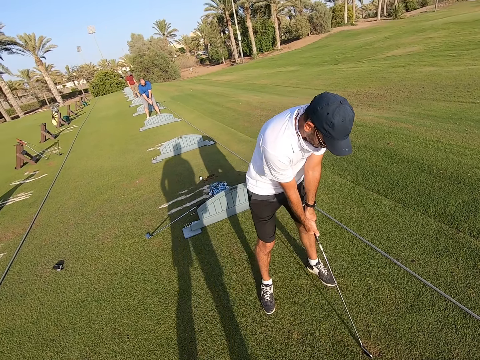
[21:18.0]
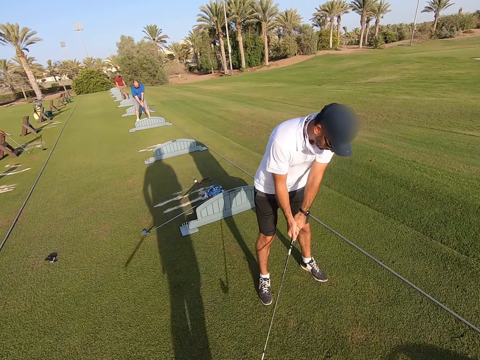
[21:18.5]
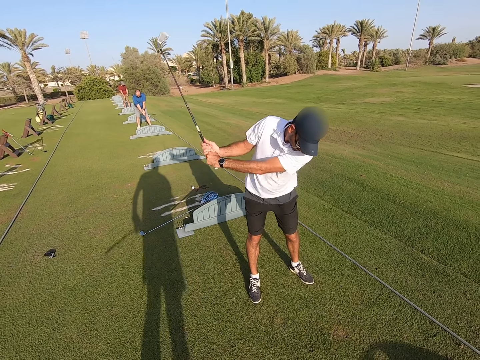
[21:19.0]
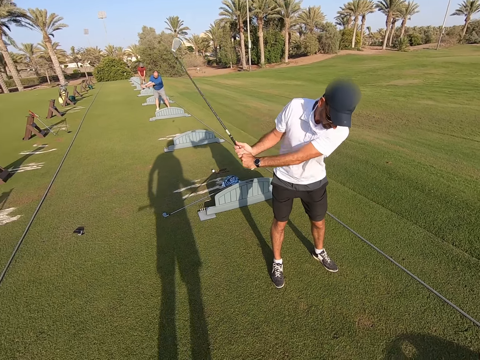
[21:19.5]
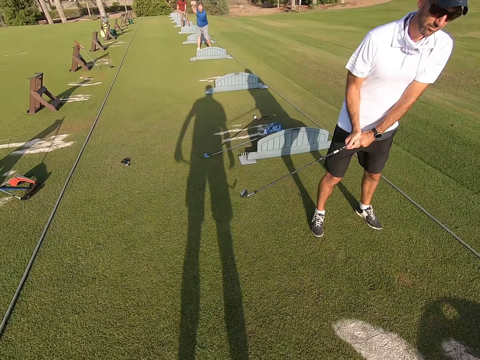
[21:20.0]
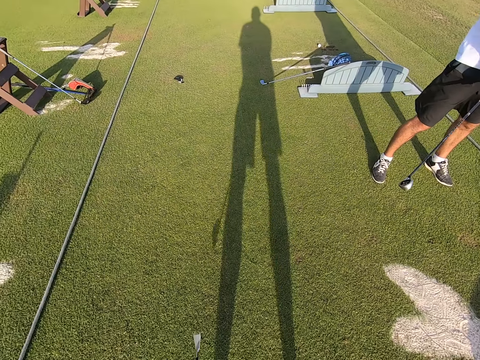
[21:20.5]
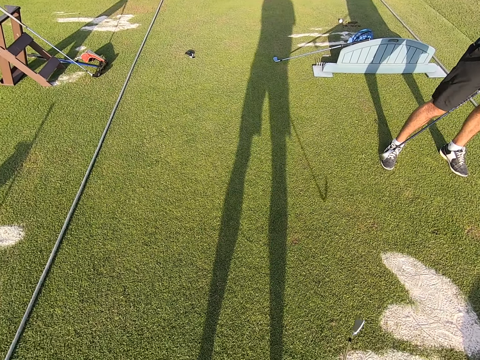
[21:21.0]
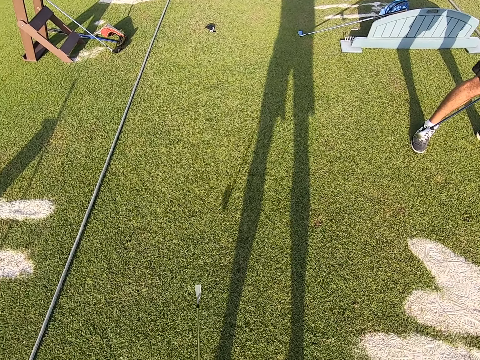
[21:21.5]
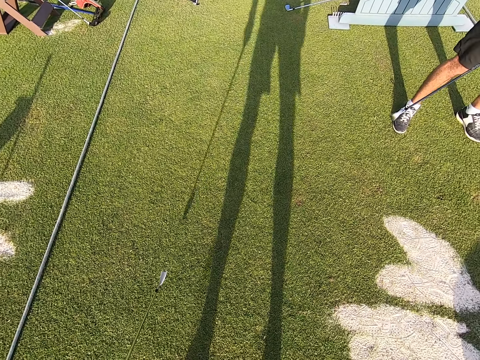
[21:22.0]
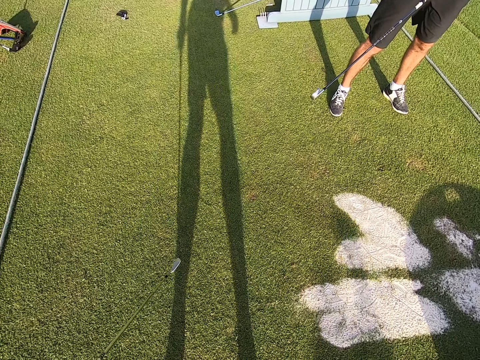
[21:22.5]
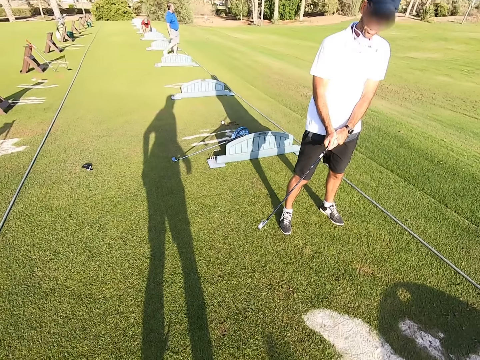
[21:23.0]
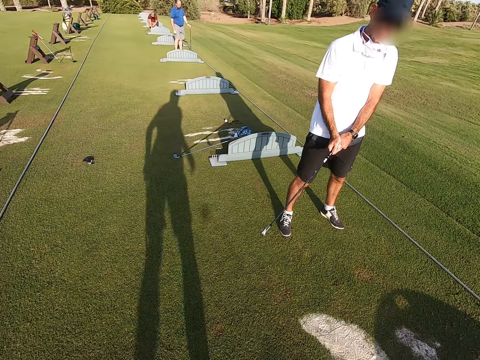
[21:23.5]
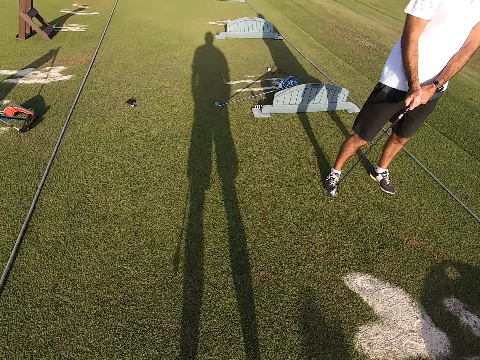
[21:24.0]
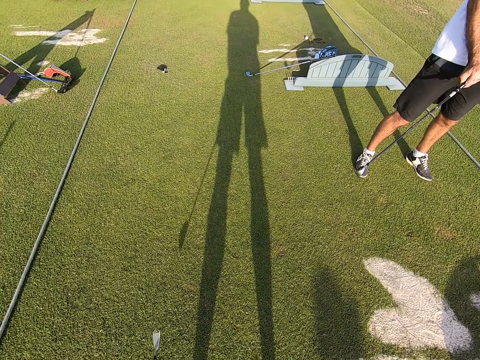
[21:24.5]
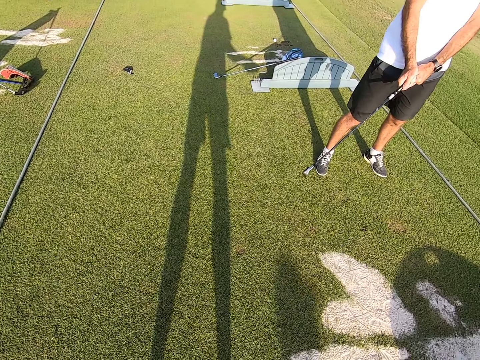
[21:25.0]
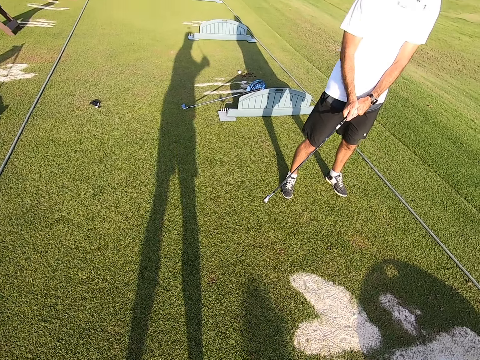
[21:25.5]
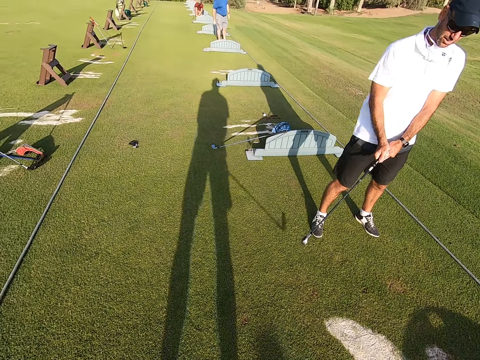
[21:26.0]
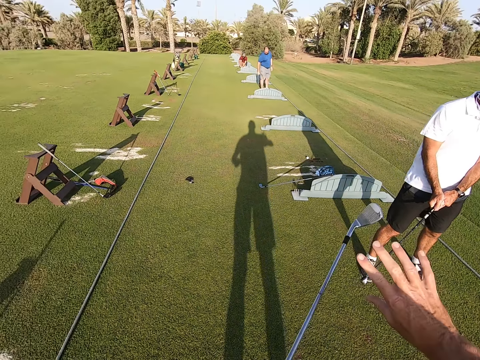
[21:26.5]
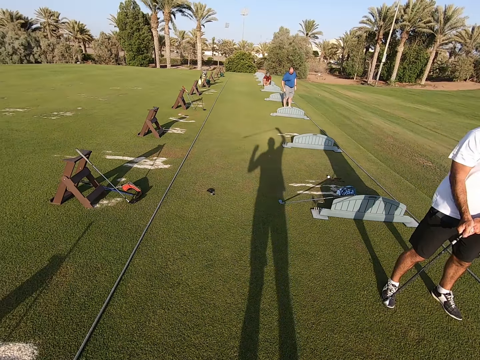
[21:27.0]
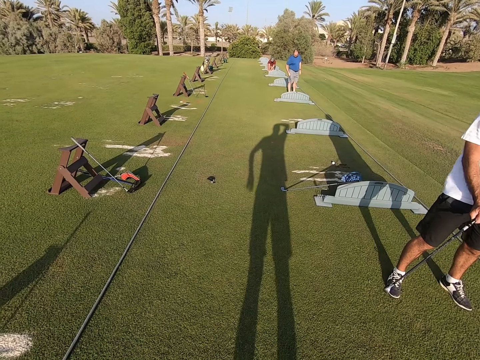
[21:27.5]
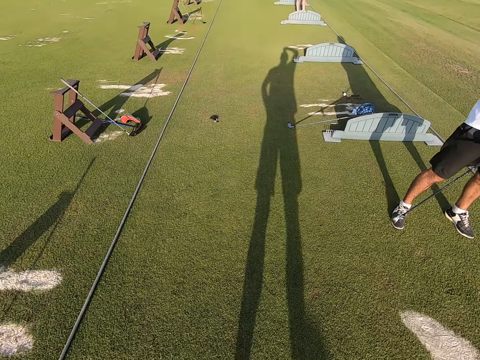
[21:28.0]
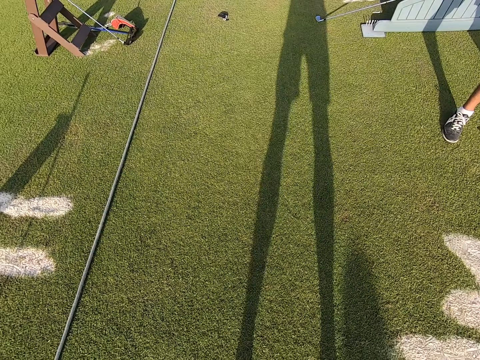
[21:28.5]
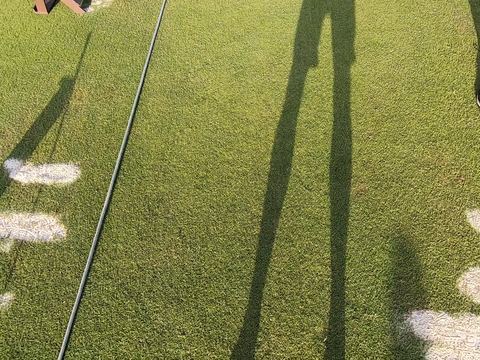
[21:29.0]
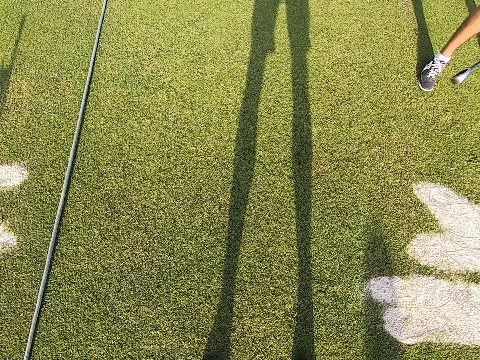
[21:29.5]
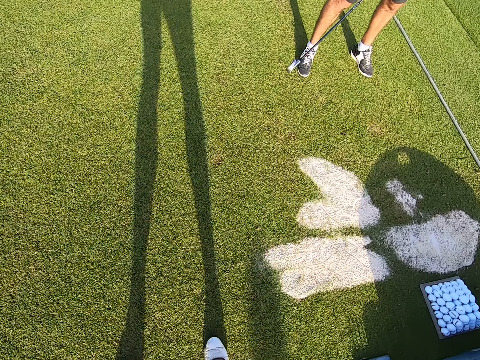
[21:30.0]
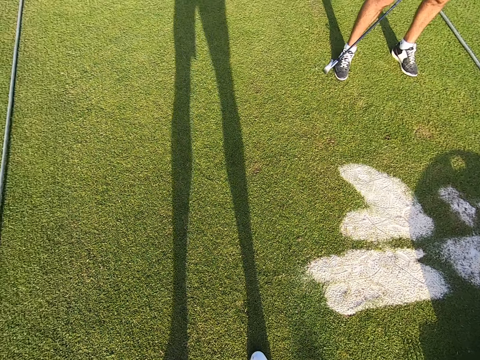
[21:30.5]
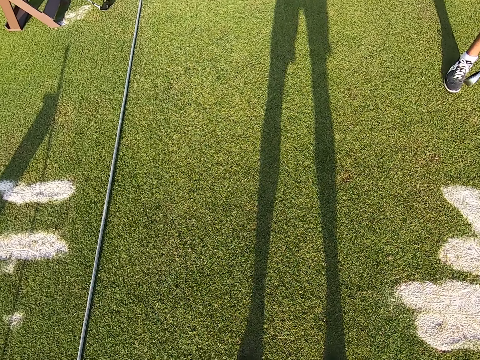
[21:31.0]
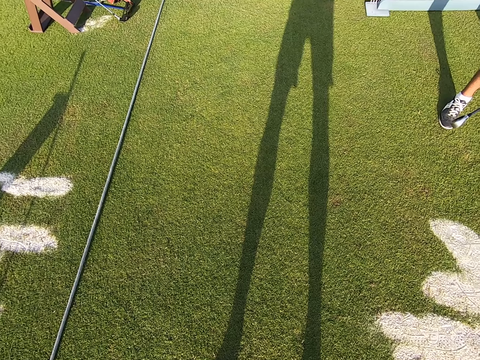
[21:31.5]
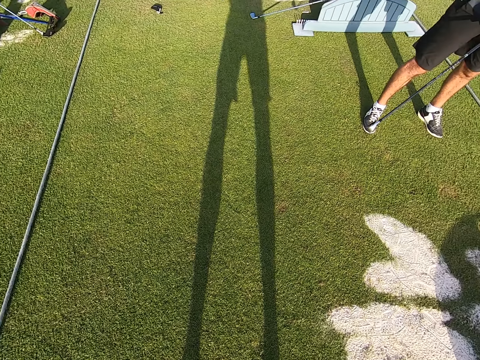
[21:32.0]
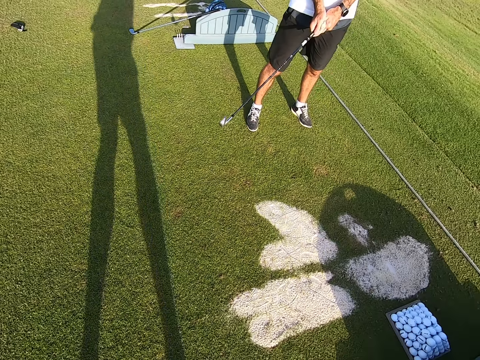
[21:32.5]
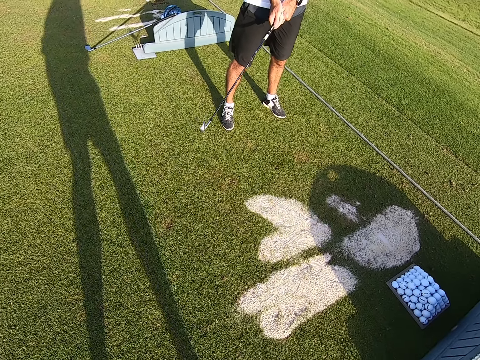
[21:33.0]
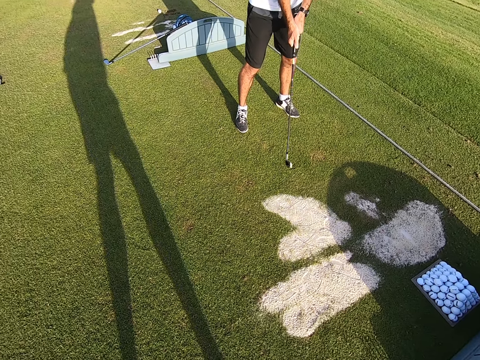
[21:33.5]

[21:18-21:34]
The camera wearer moves the legs. A person and another person move the golf stick. The camera wearer moves the golf stick. The first person holds the golf stick. The camera wearer moves the golf stick. They stare around on the ground.

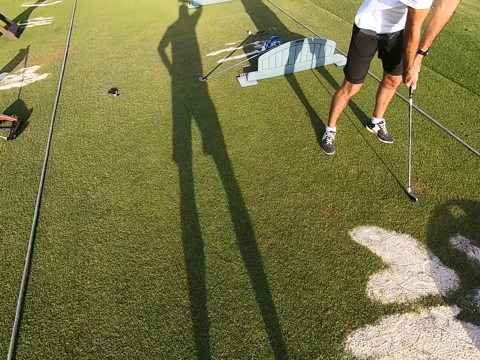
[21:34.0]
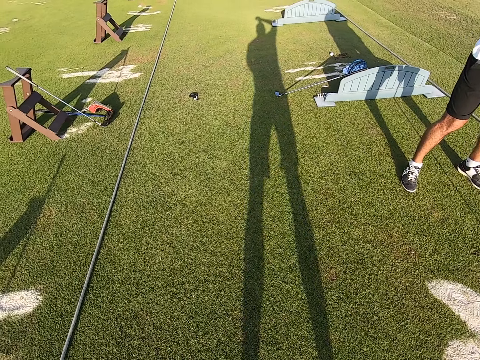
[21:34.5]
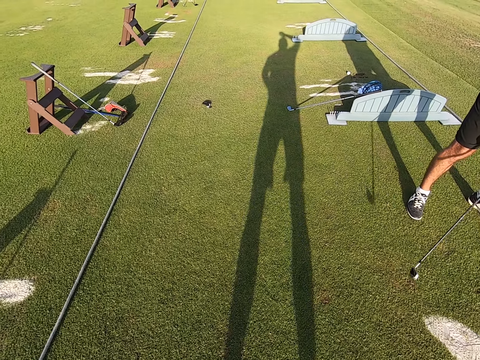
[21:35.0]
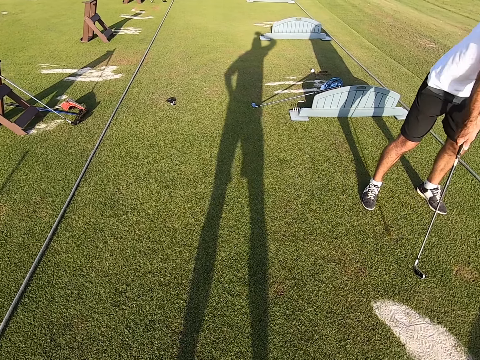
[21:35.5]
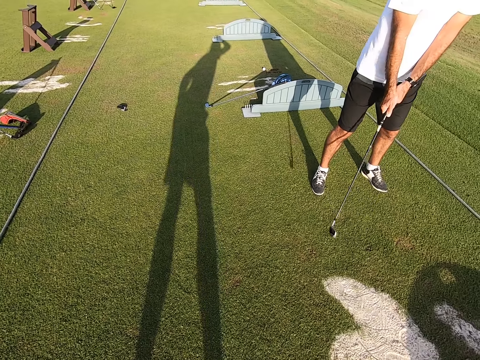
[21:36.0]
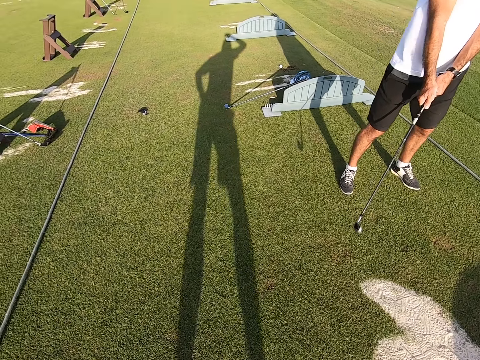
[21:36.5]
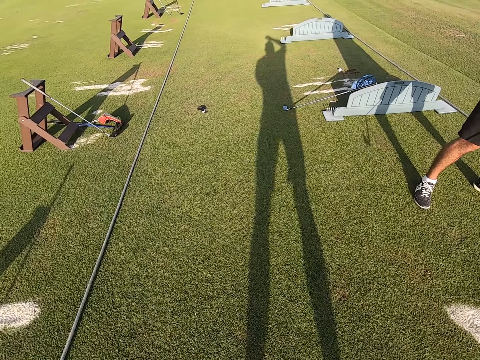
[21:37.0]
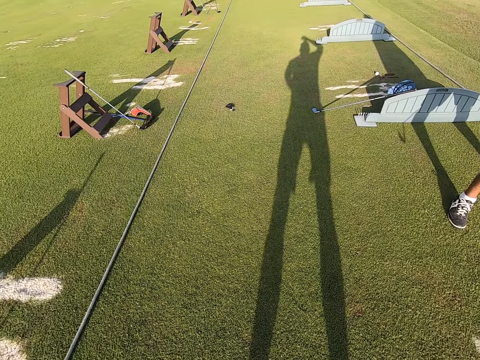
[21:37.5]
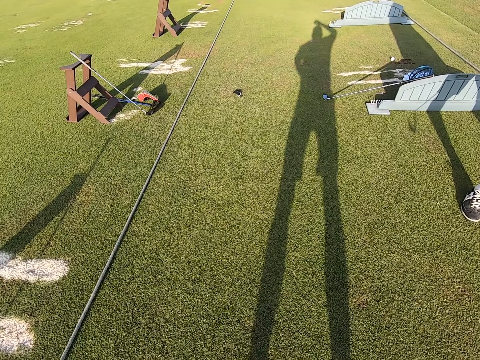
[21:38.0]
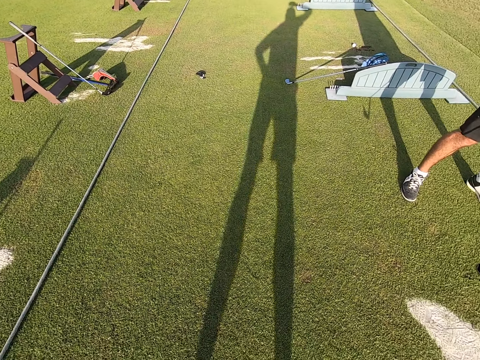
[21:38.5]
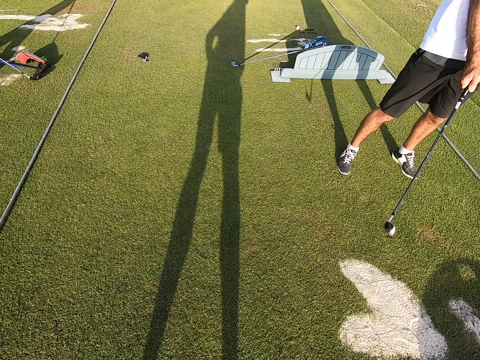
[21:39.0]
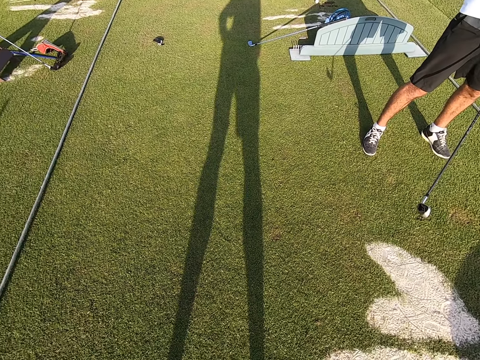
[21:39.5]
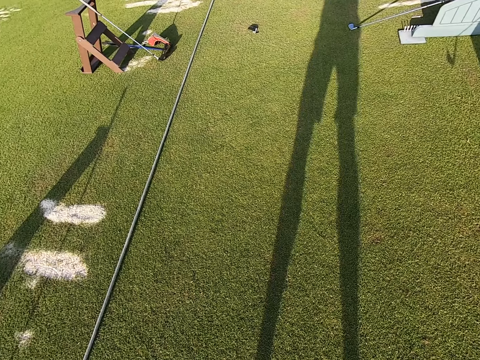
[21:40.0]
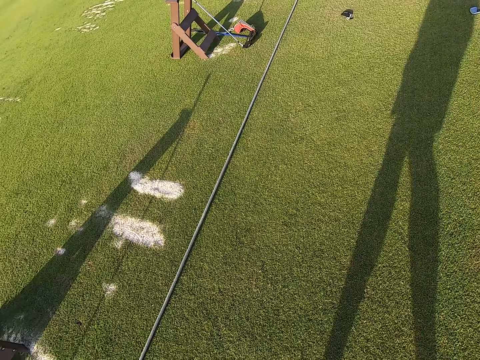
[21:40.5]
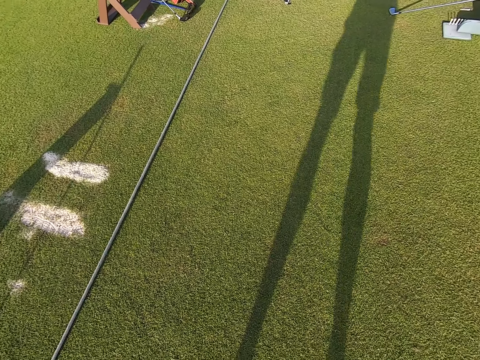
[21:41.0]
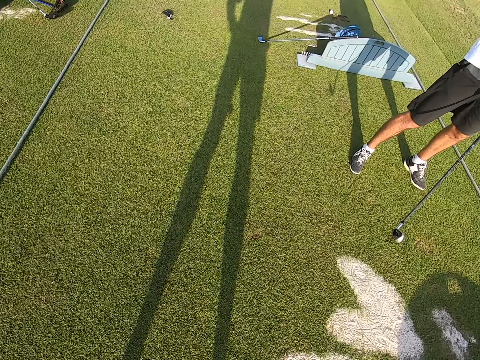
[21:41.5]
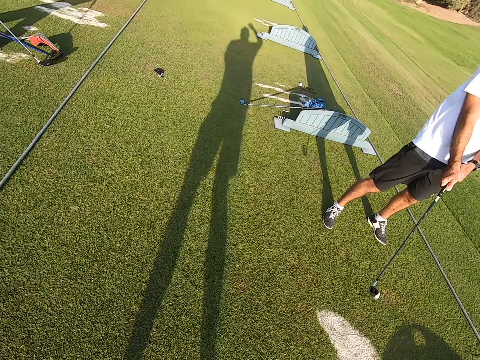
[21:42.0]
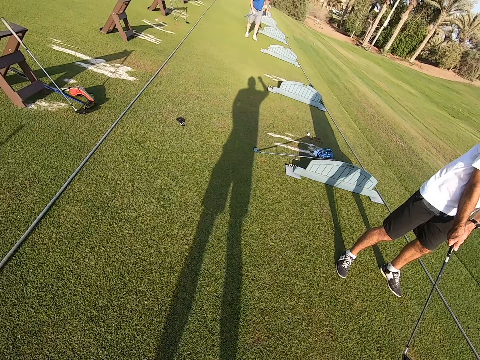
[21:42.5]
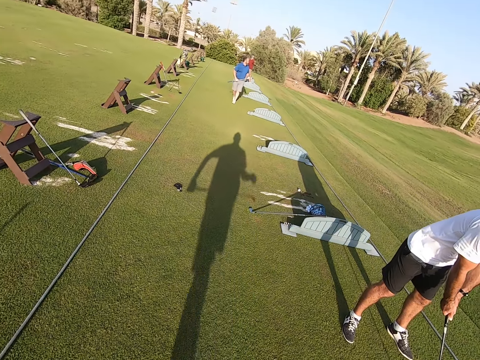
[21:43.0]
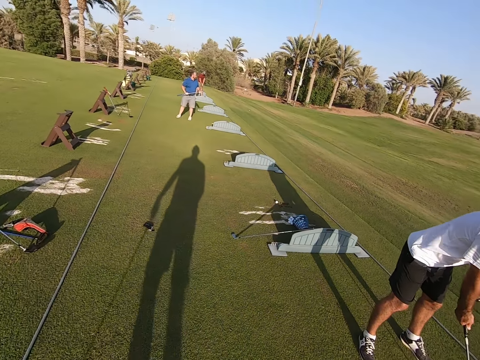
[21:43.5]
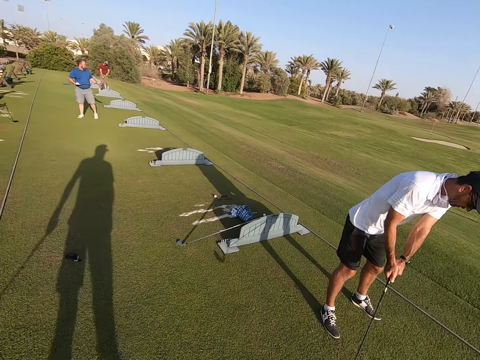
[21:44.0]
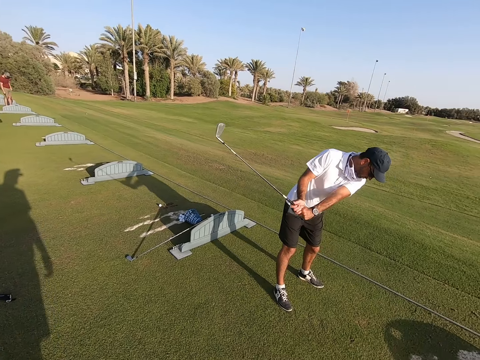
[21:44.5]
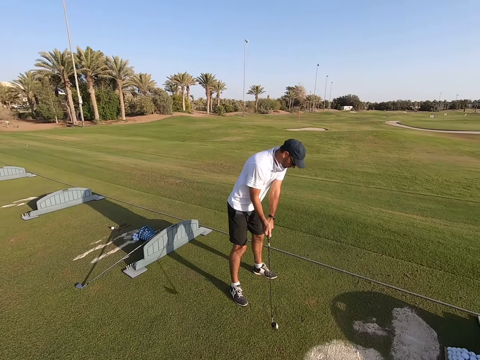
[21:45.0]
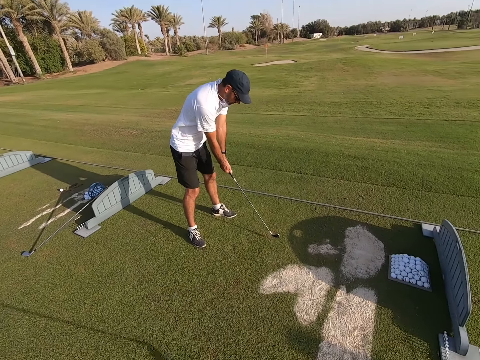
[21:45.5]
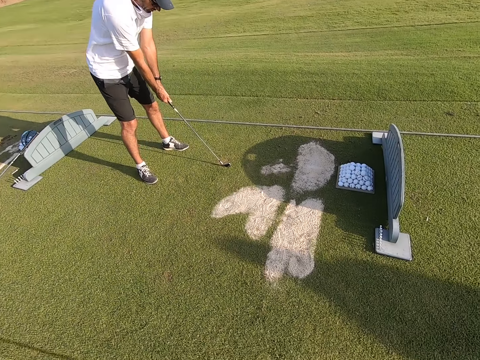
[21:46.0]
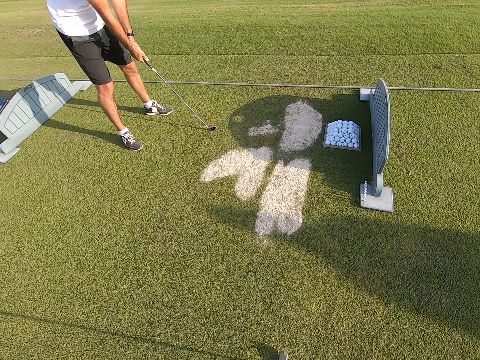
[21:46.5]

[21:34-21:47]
The camera wearer walks around and stares around on the ground. A person moves the golf stick.
